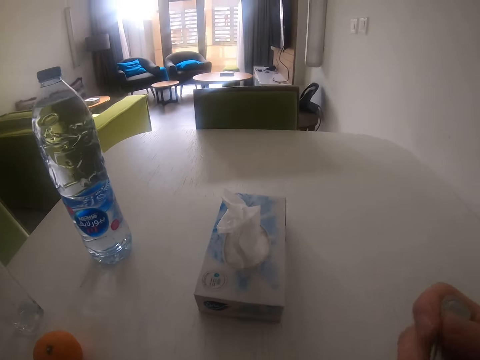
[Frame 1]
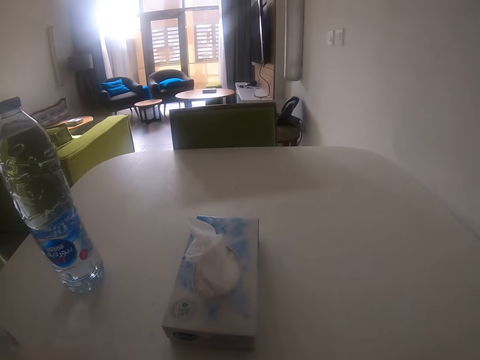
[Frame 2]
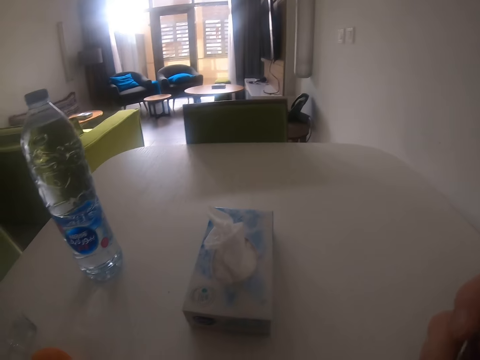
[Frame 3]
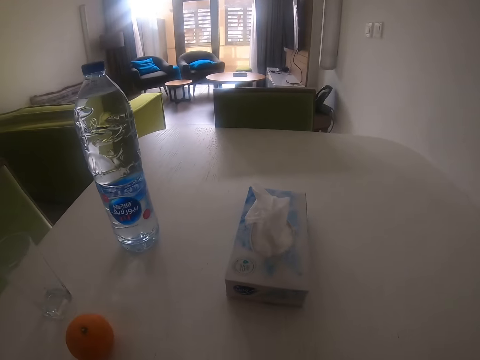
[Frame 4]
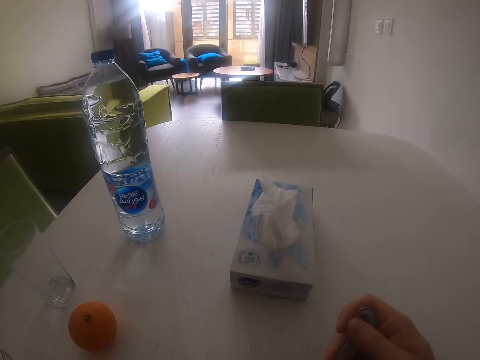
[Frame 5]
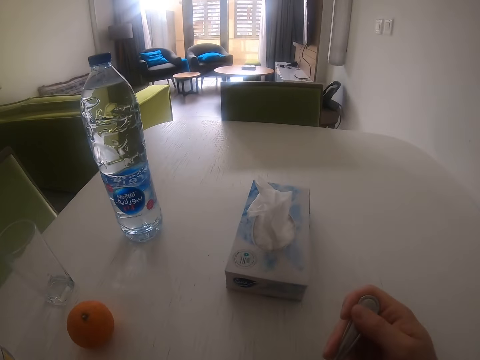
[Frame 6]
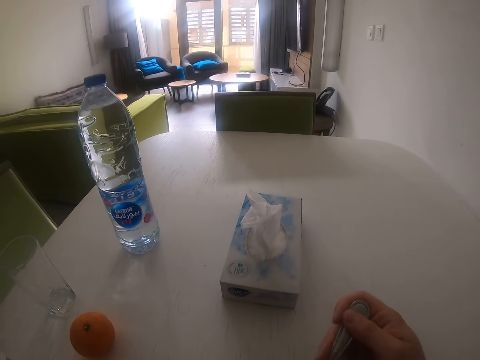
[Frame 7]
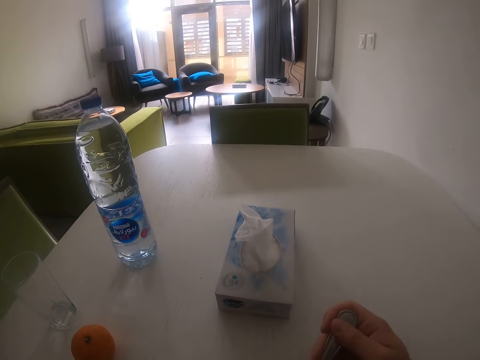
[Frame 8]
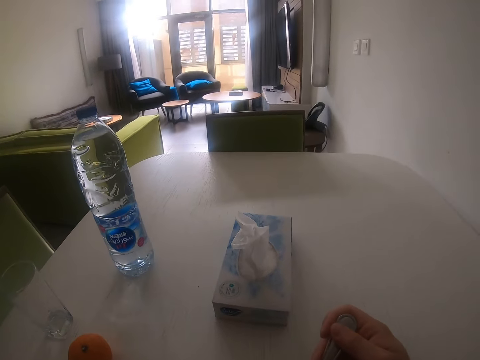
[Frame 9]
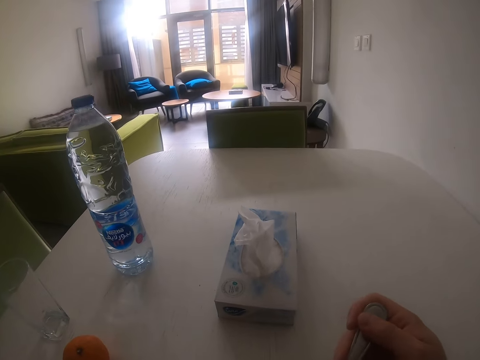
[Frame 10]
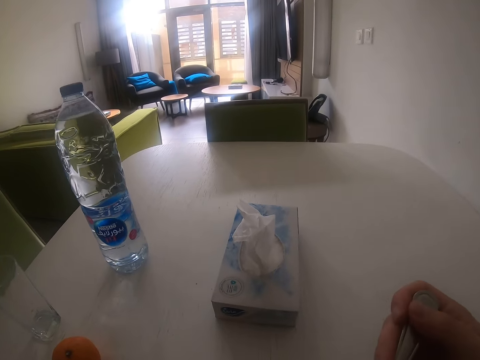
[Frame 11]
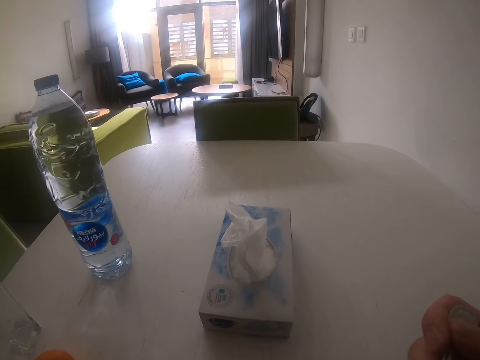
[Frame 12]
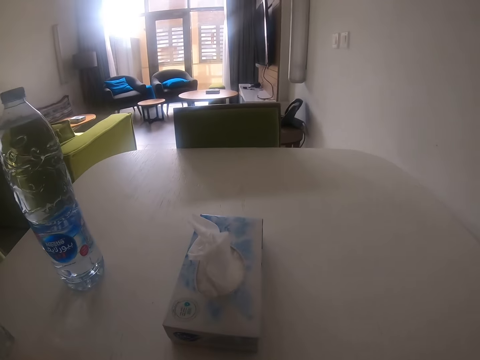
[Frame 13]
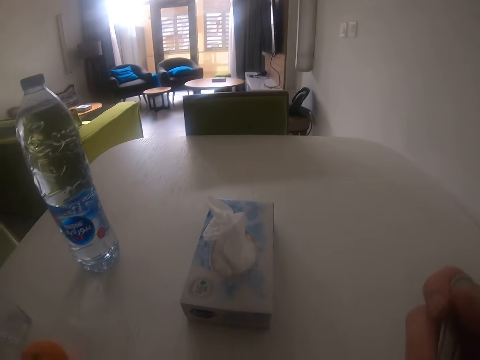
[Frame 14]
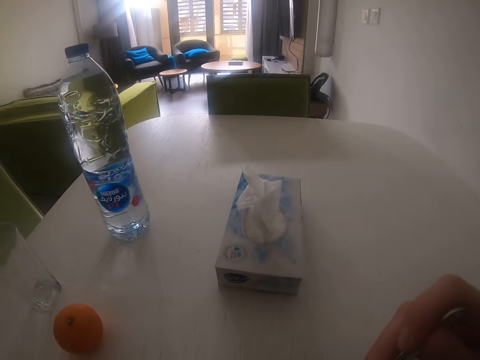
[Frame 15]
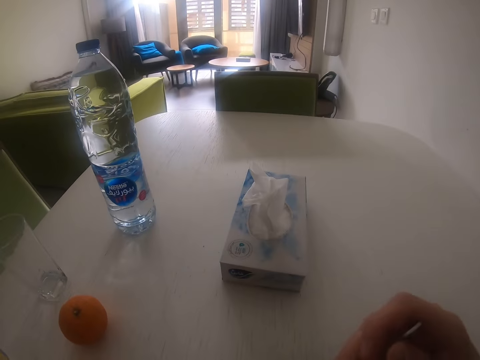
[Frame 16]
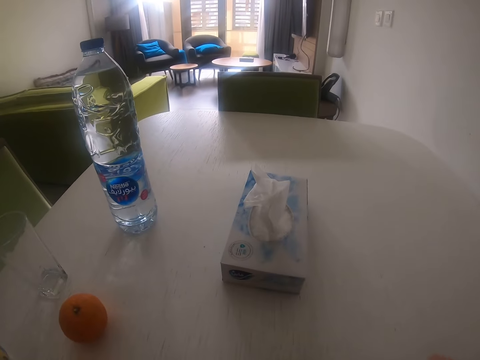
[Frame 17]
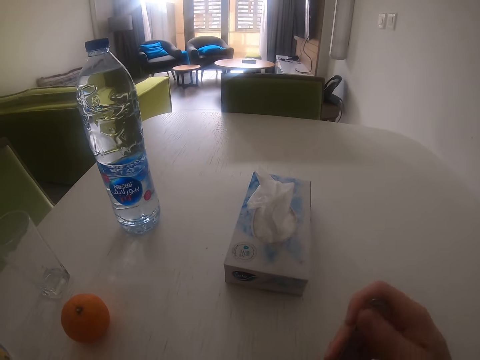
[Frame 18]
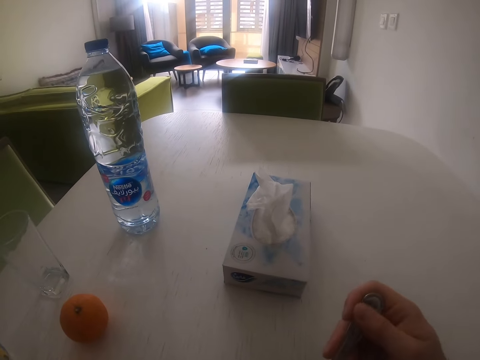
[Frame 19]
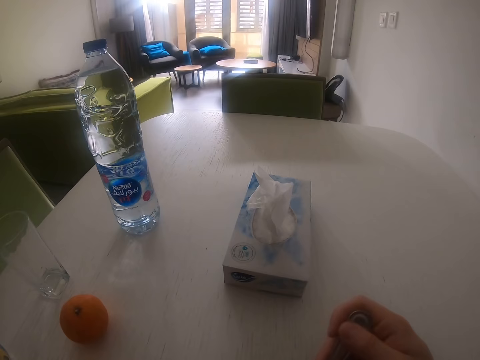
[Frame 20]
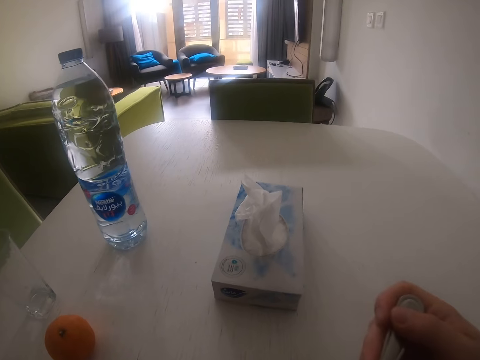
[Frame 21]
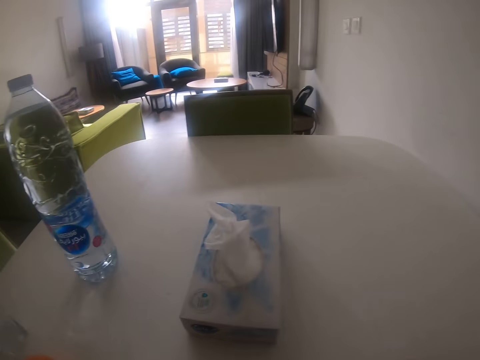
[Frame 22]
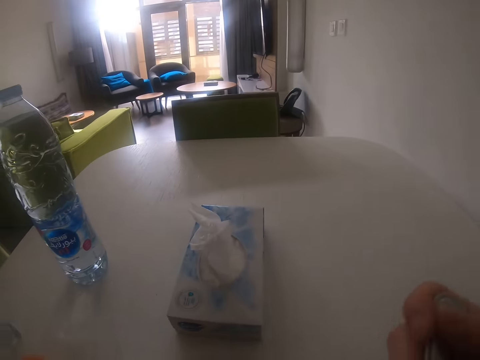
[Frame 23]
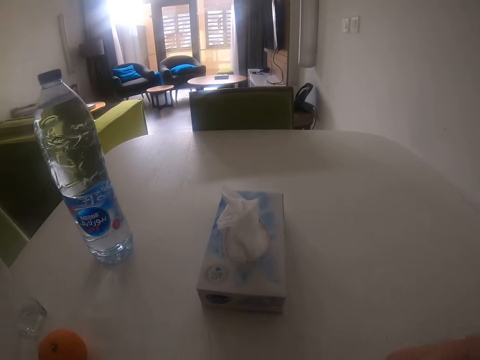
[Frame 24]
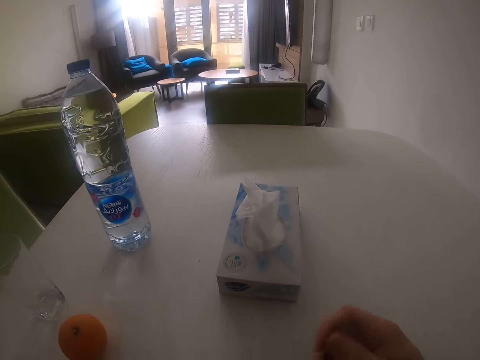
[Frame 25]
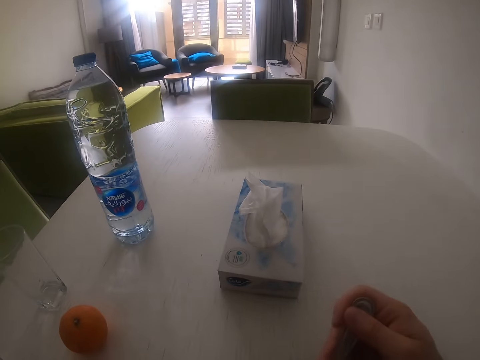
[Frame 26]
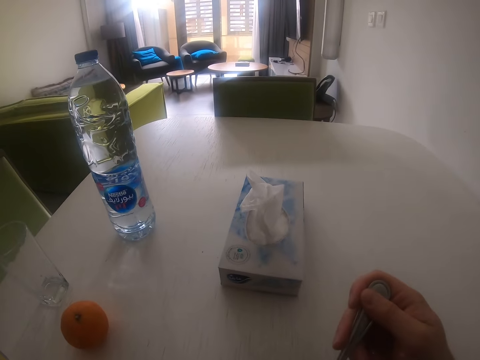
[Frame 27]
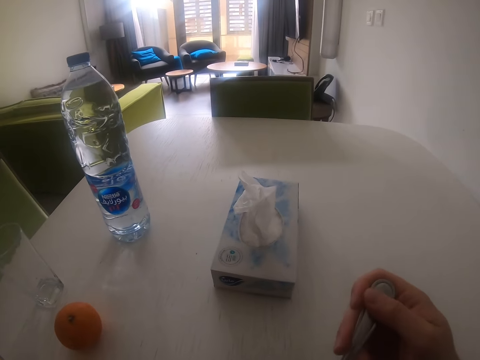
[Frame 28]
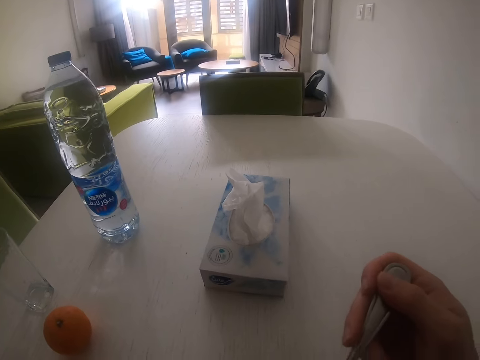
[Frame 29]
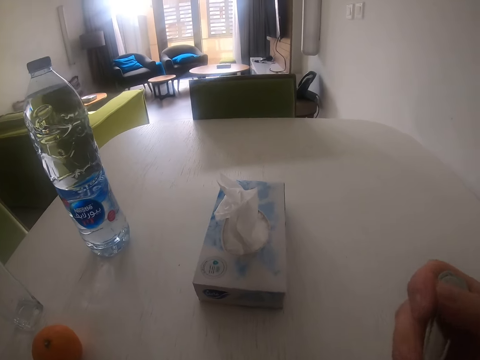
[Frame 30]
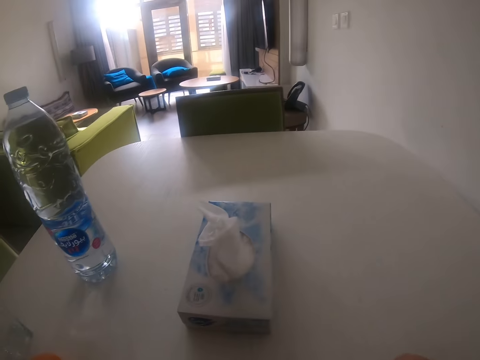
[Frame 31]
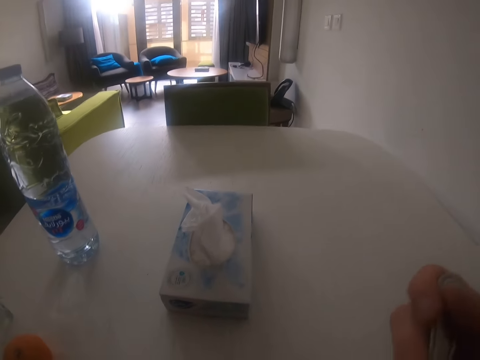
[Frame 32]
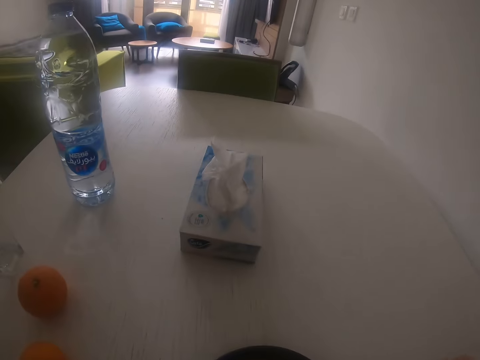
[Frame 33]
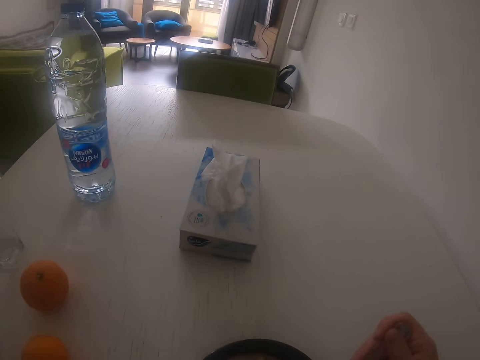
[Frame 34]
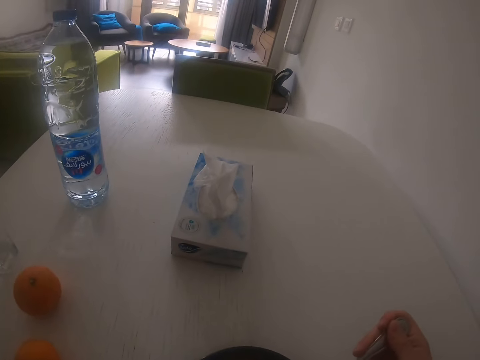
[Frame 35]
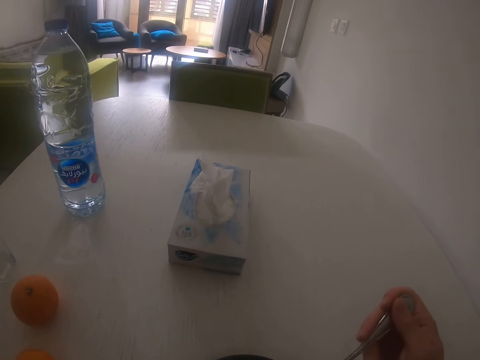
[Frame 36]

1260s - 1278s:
The camera wearer eats something. They look around. They scoop something. They look around. They scoop something. They eat something. They look around. They stir something. They eat something. They stir something. They scoop something. They eat something. They stir something.

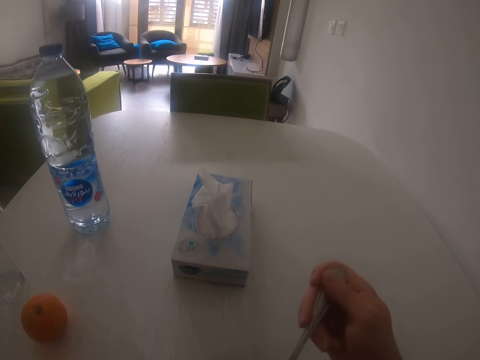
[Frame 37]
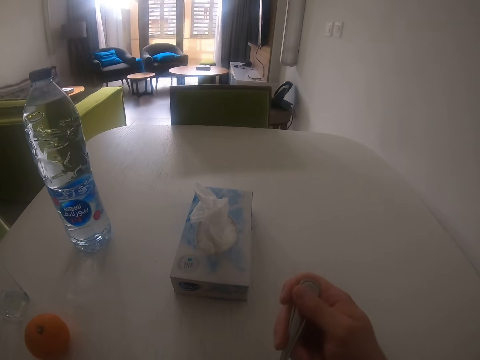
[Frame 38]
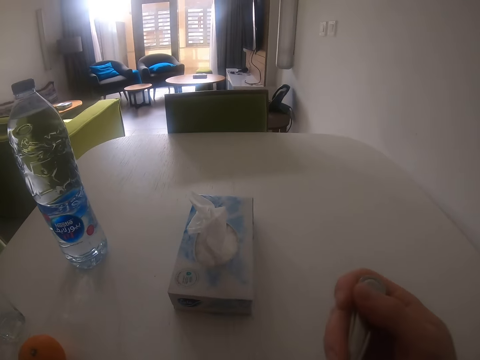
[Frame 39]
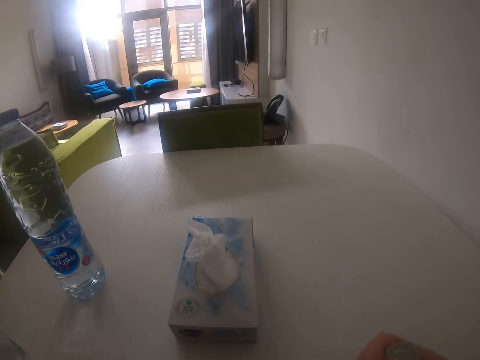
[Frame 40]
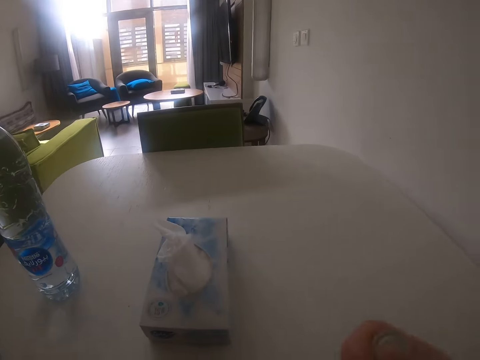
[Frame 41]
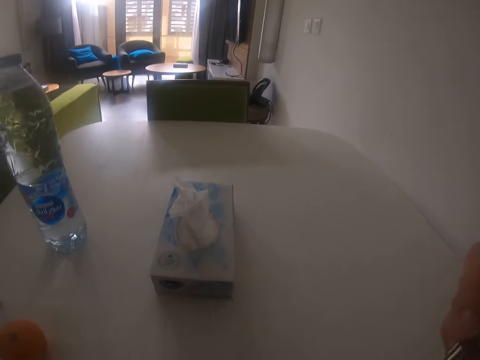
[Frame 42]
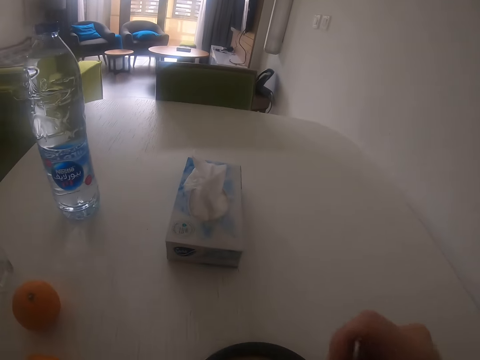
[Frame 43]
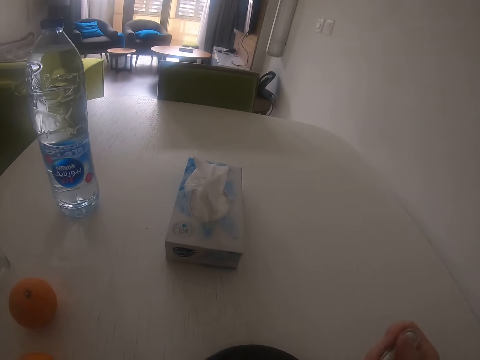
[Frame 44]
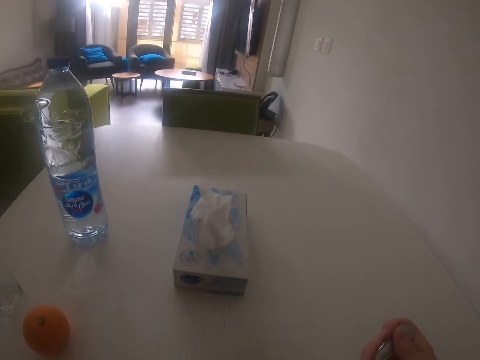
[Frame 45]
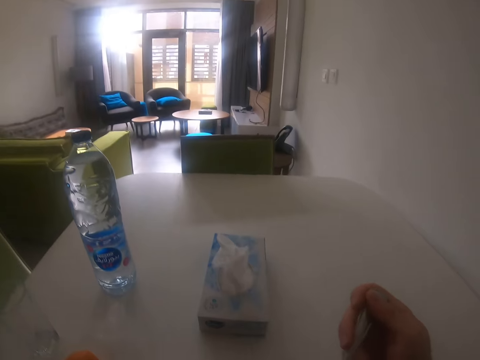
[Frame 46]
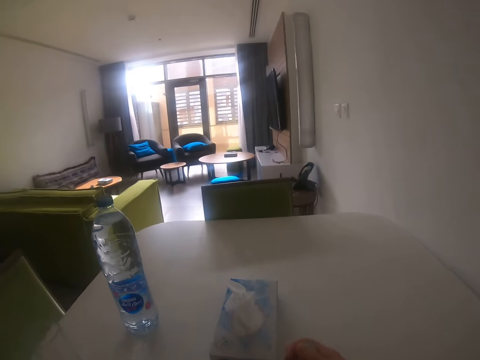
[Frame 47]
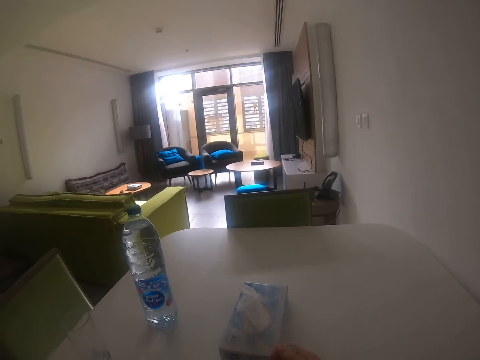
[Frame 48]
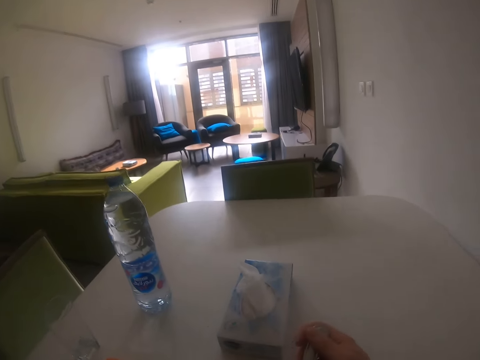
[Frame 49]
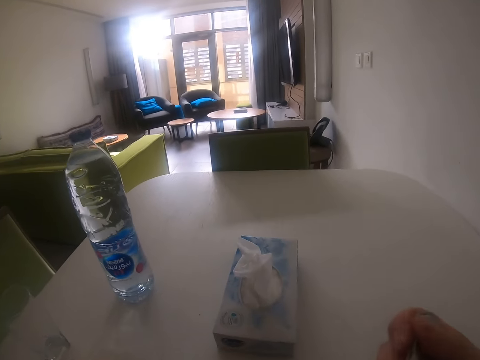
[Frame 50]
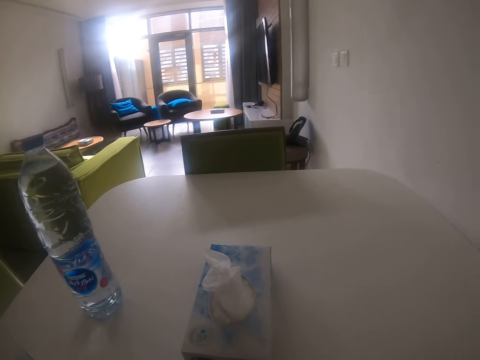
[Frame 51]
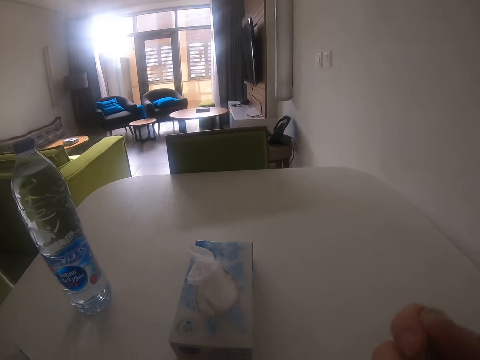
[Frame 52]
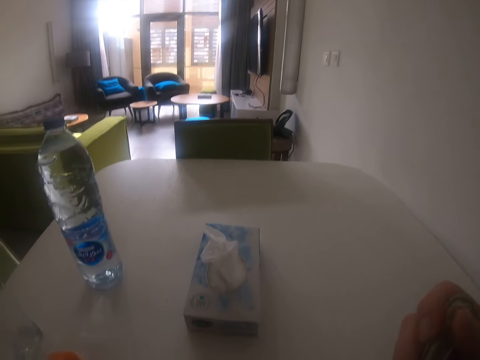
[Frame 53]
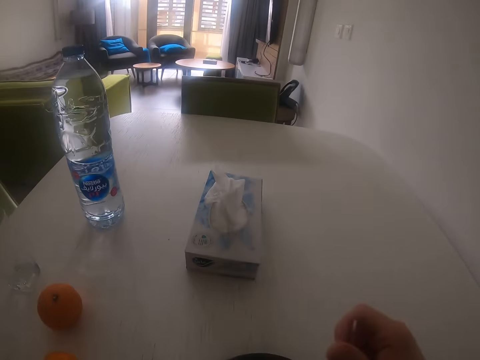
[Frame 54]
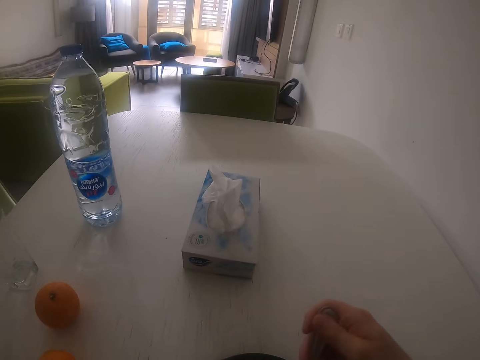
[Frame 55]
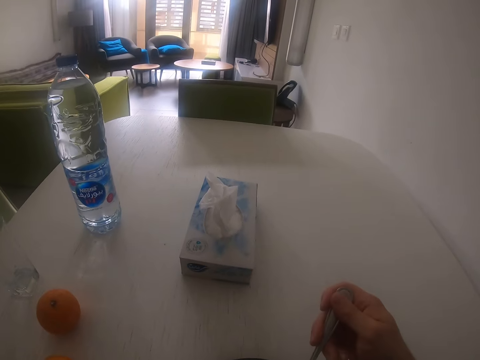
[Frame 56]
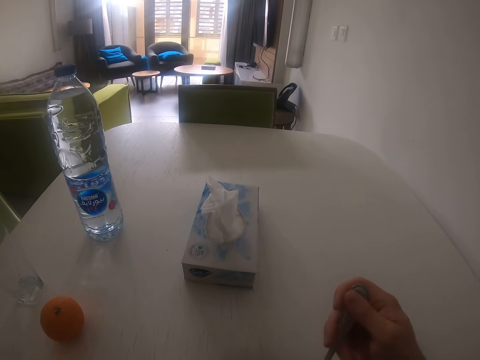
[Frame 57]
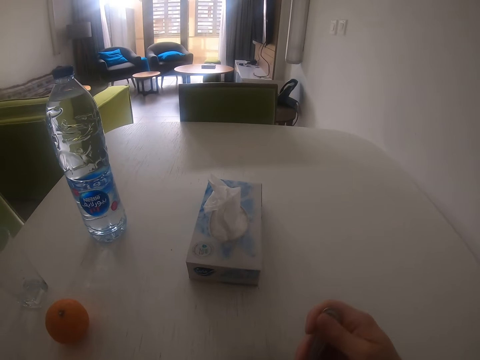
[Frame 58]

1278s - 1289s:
The camera wearer scoops something. They eat something. They look around. They stir something. They scoop something. They eat something. They look around. They stir something.
